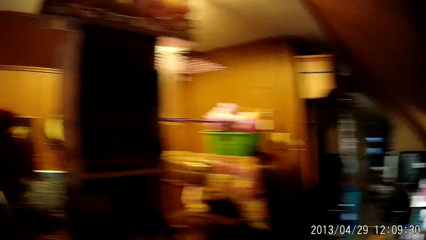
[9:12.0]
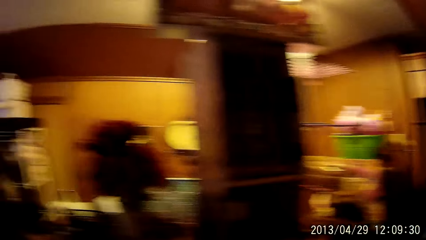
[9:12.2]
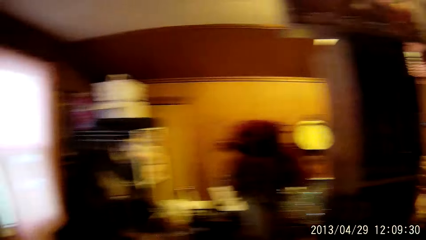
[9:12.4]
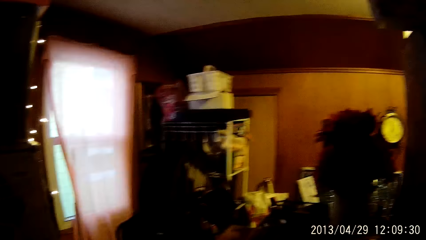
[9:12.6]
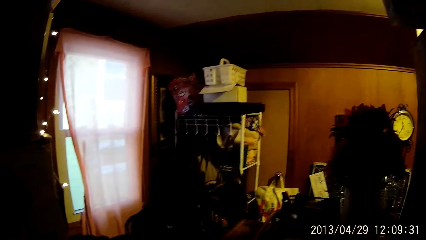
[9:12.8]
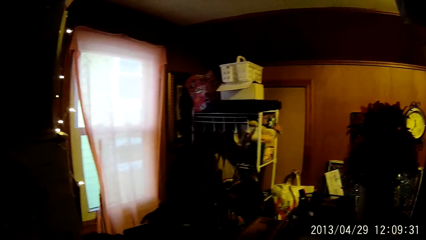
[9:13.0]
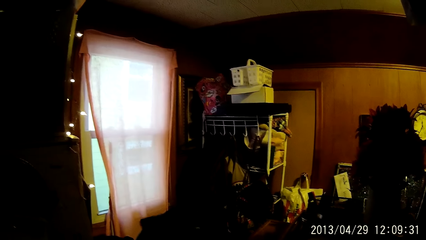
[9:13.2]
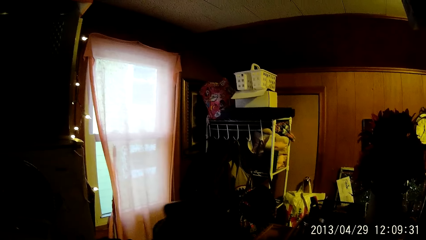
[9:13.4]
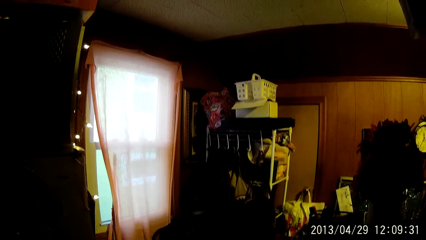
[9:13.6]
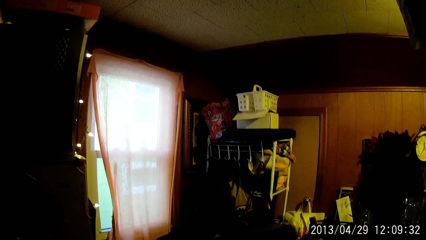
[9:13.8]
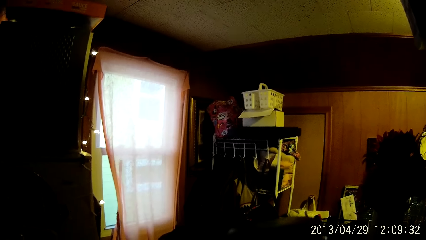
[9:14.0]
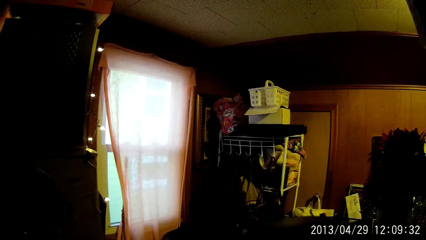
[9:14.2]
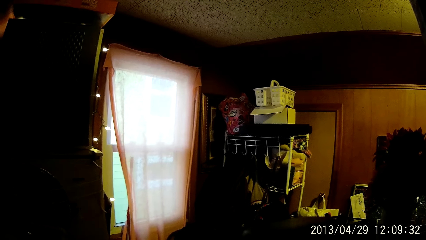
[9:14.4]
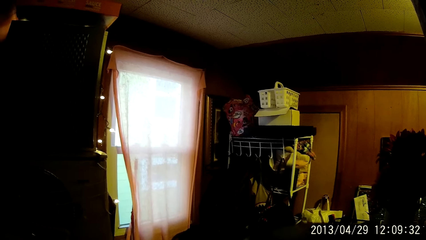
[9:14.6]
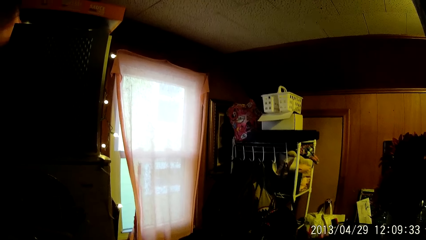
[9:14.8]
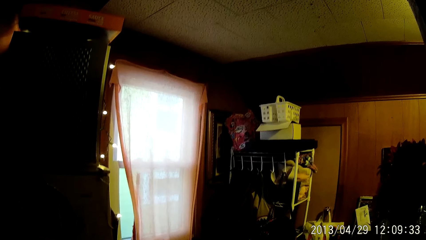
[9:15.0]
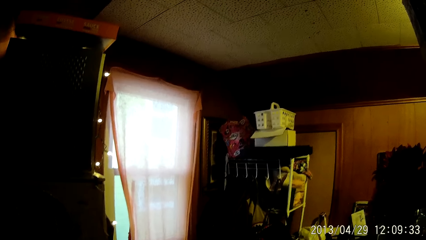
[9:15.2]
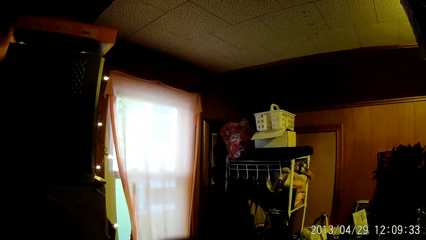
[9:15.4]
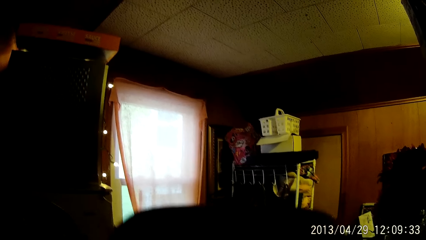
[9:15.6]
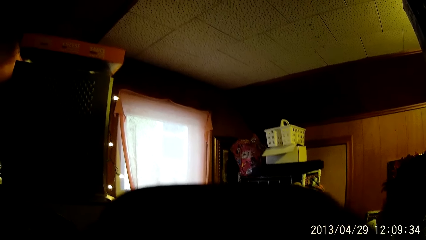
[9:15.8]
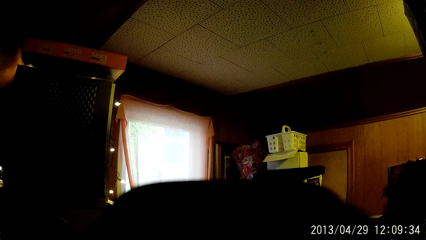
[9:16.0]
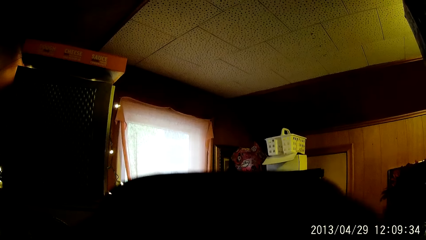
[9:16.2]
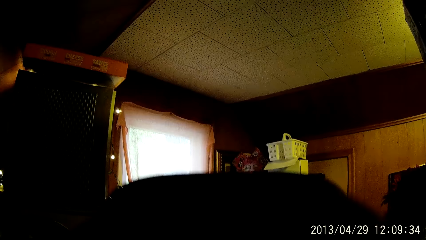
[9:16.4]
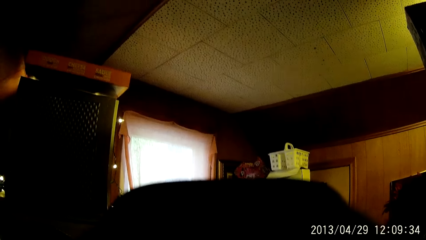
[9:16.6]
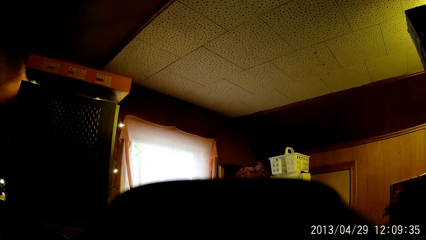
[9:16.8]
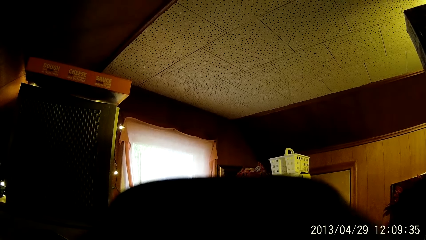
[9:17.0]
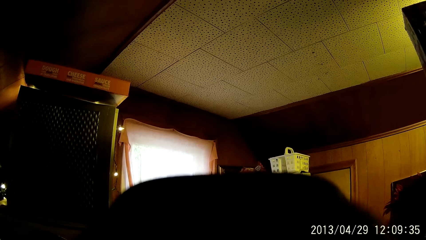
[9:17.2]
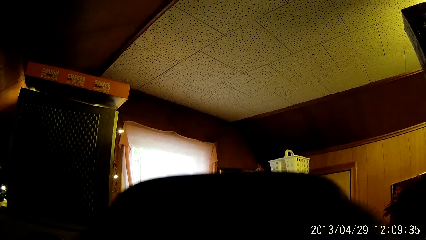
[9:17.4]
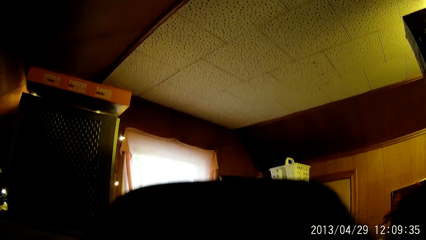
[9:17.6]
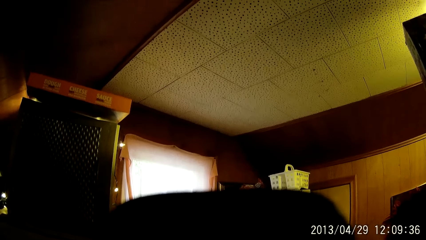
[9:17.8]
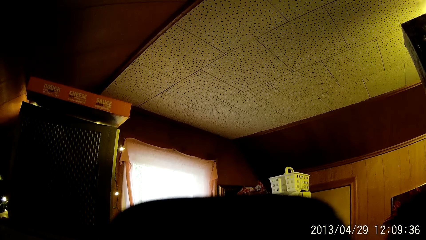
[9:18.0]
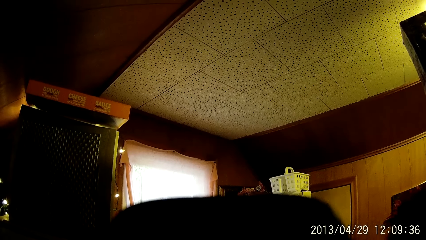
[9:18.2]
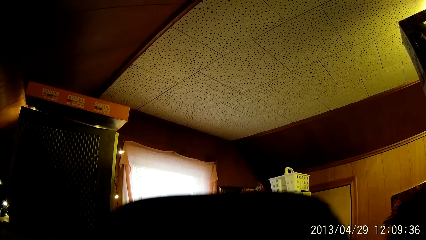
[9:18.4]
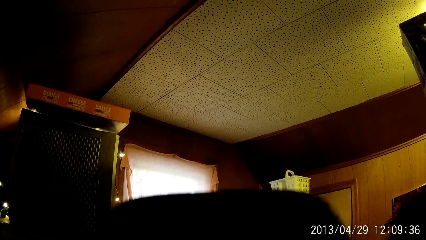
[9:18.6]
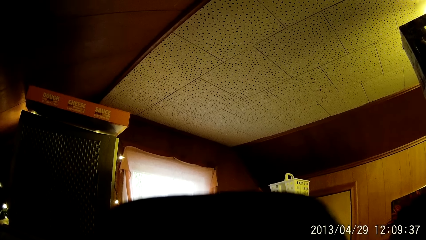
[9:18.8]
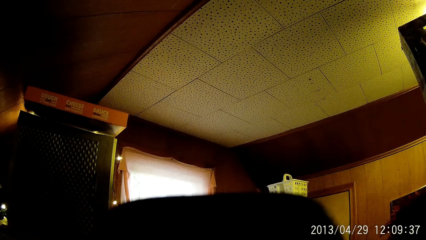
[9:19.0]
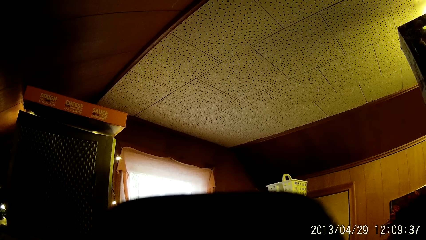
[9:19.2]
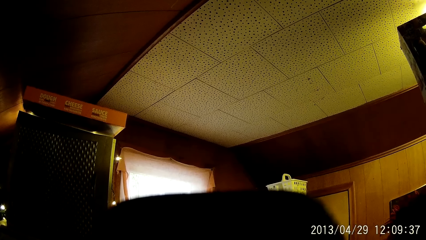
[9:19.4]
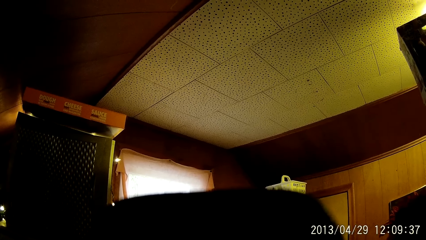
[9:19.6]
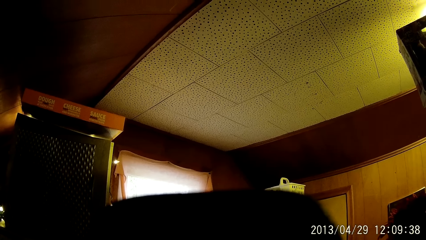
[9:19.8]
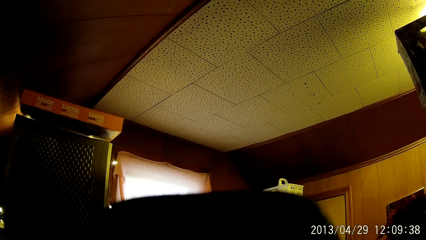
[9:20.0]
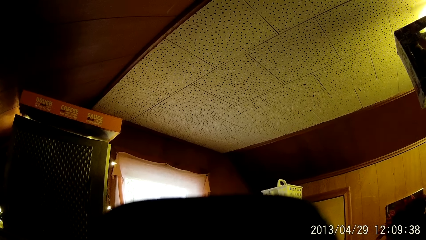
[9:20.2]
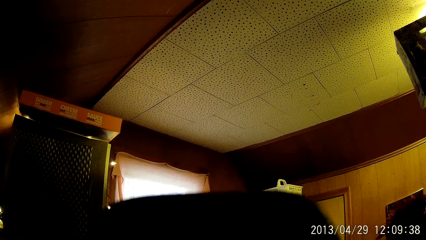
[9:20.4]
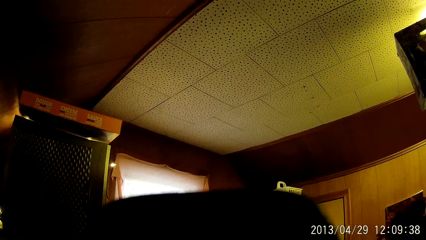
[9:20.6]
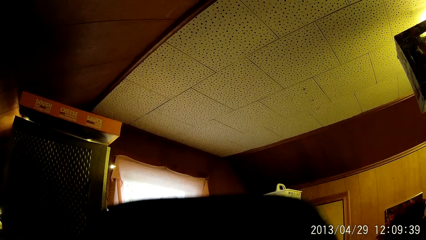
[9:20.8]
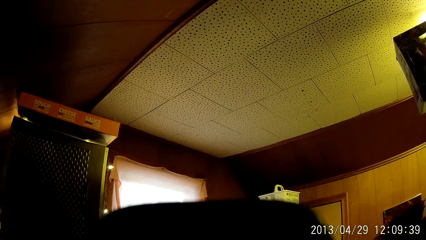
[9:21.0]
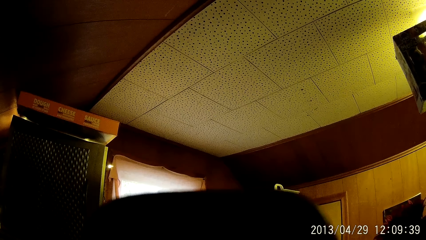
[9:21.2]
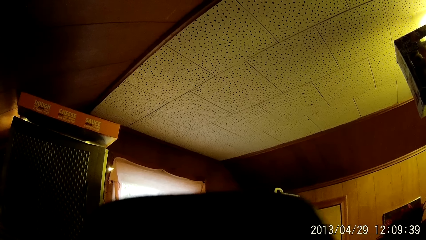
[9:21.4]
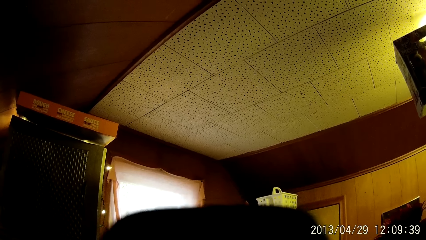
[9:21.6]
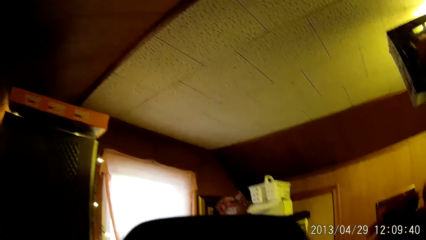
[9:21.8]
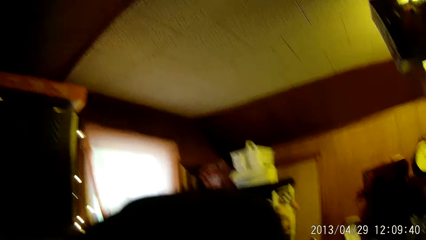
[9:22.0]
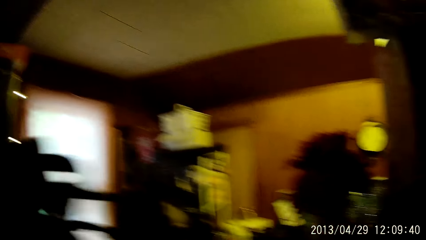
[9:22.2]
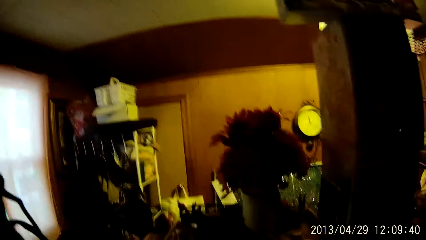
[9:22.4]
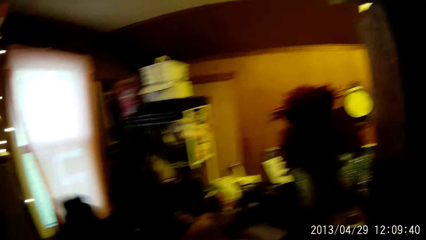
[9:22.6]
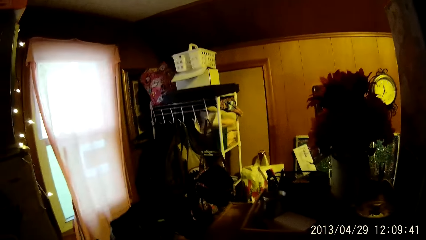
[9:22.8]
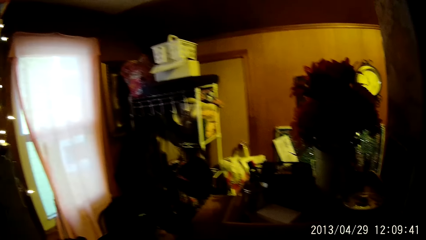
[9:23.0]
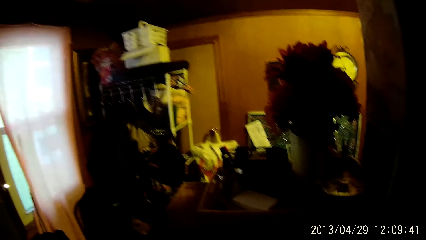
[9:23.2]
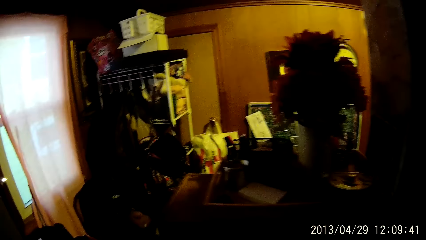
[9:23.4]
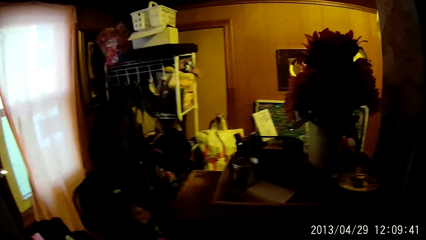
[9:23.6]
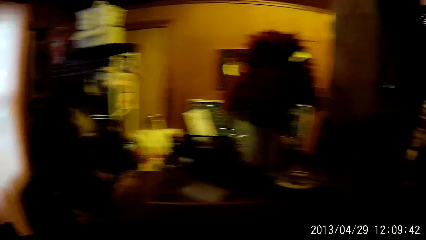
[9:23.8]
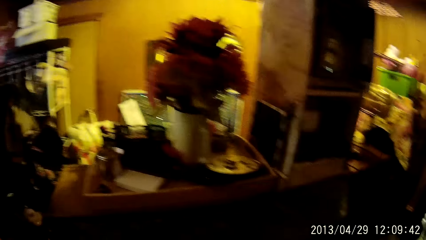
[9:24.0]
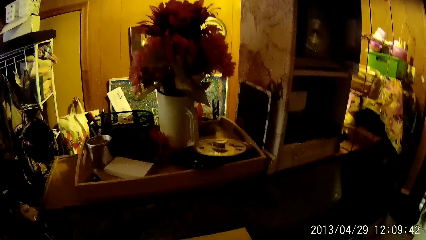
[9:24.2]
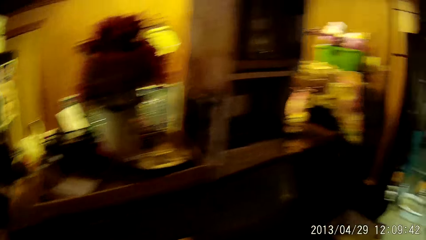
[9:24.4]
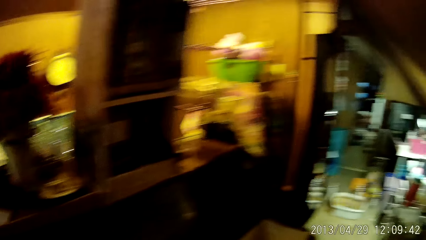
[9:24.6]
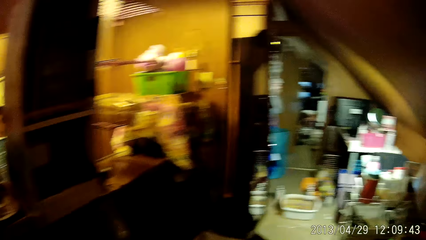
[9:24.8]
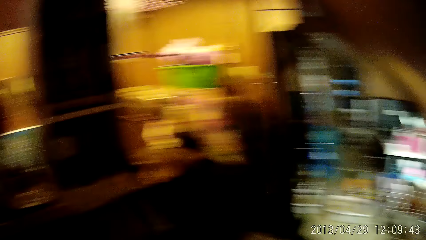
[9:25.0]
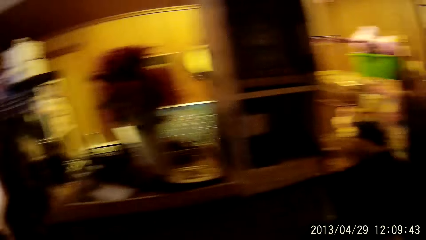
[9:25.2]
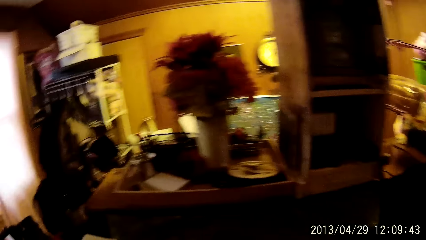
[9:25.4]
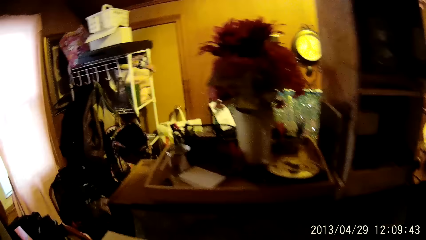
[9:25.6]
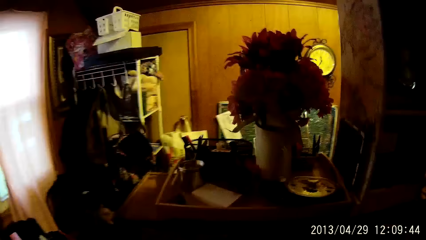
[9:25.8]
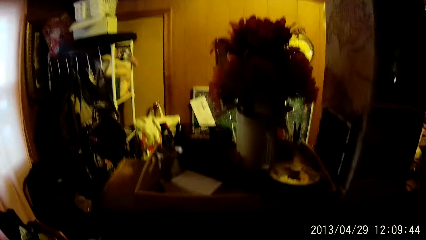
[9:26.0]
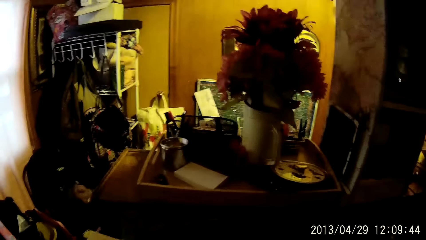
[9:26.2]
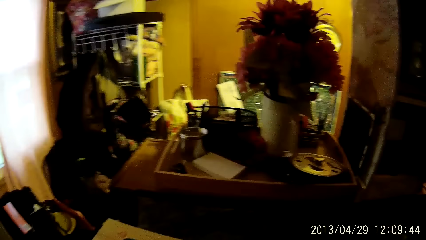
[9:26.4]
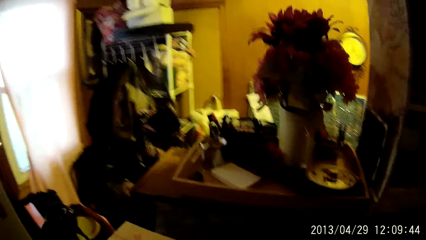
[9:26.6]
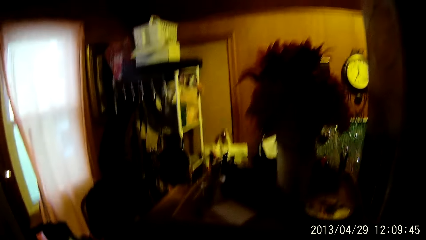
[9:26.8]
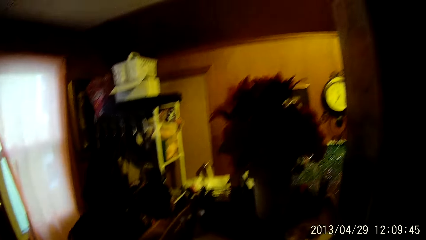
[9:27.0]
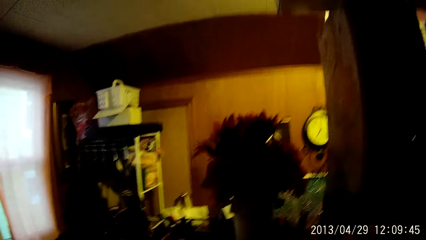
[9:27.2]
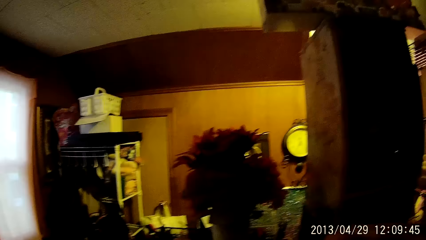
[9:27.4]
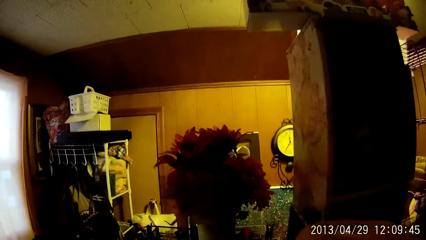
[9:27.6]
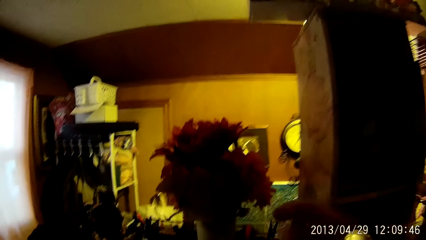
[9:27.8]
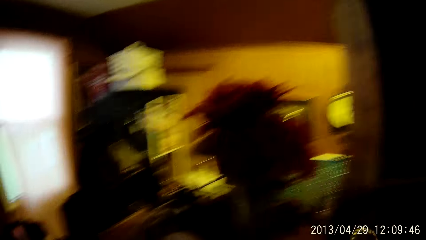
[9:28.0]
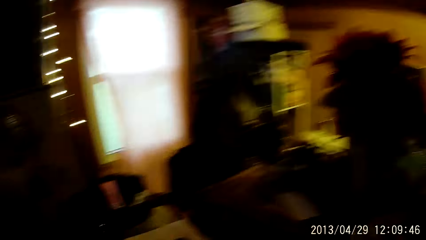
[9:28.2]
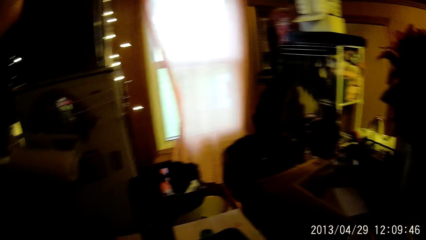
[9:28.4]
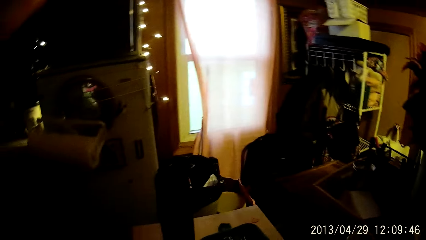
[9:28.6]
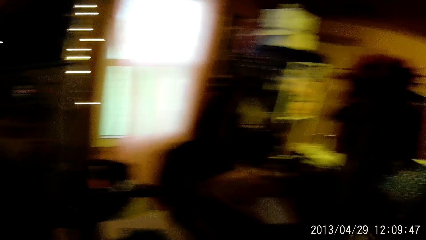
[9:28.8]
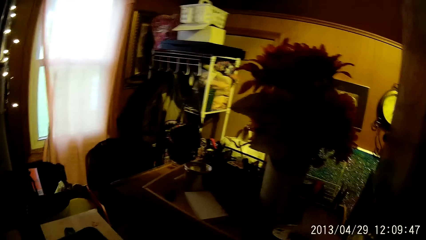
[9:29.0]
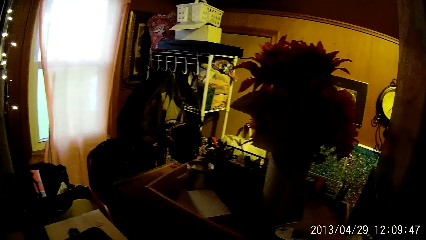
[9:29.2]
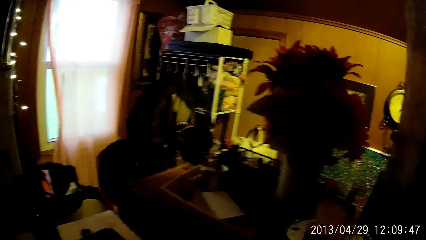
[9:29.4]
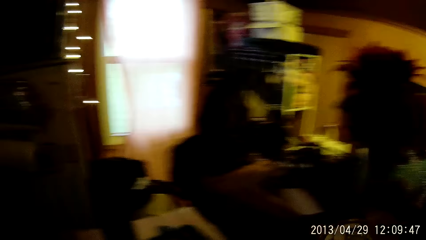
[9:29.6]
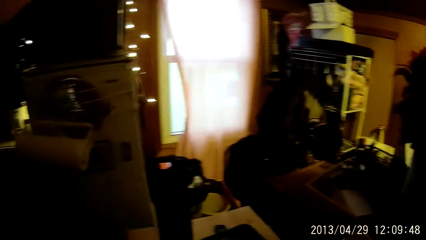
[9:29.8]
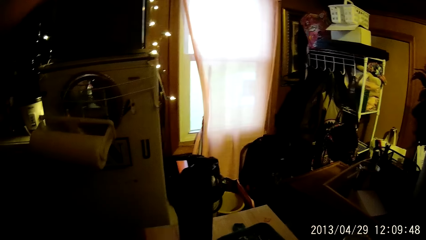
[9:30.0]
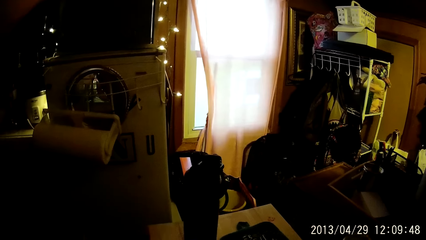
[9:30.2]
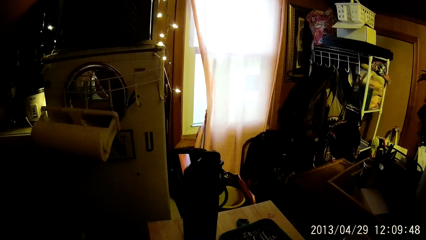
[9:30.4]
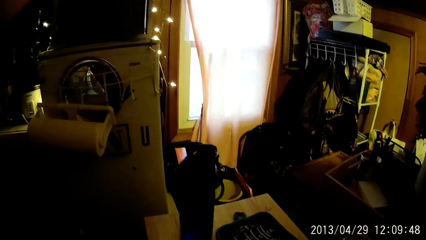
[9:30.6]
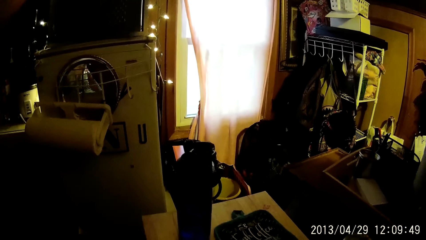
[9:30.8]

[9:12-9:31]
The camera wearer holds a phone. She places a flask on a table with her left hand. She walks around the house.
